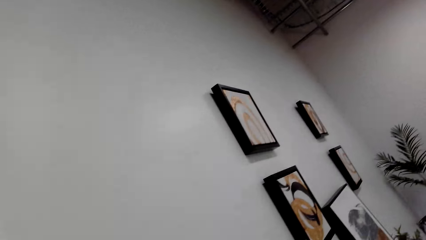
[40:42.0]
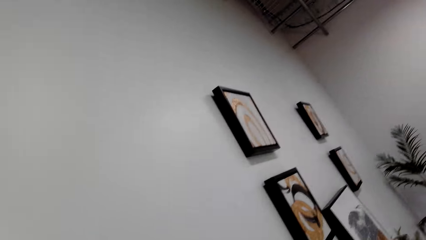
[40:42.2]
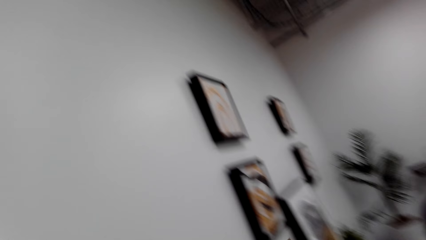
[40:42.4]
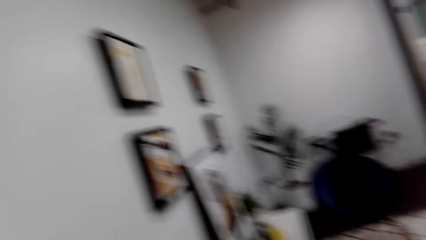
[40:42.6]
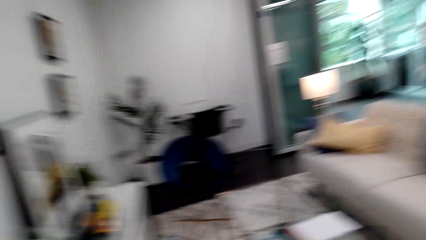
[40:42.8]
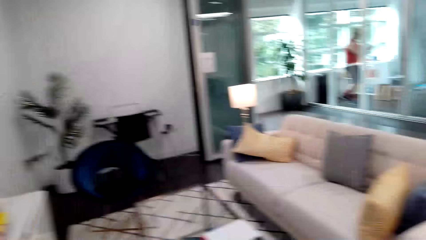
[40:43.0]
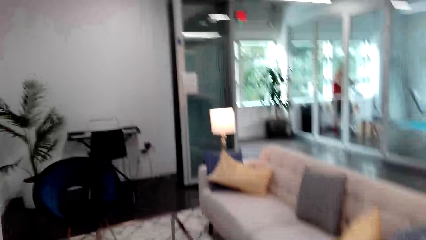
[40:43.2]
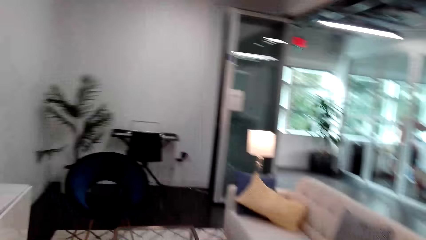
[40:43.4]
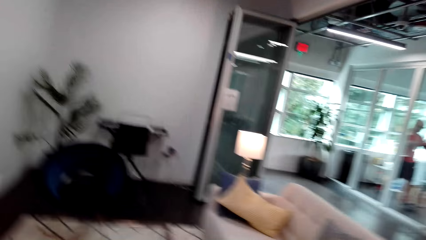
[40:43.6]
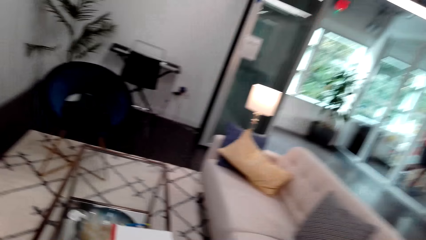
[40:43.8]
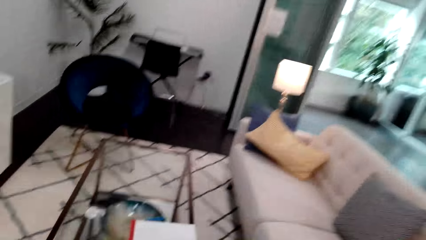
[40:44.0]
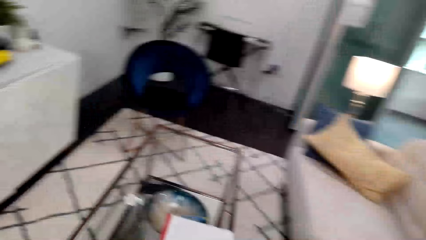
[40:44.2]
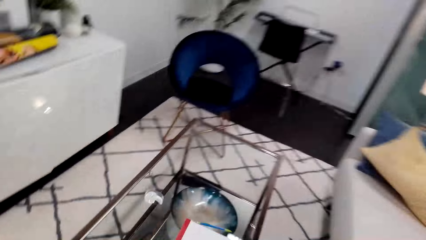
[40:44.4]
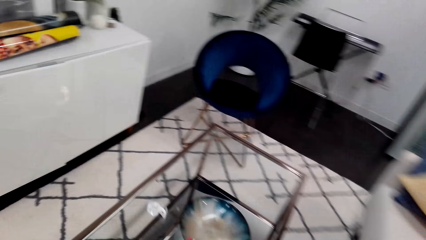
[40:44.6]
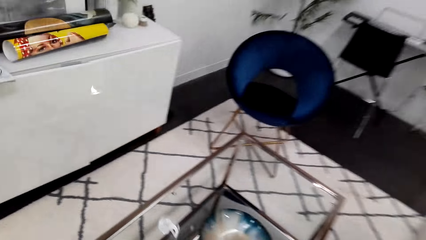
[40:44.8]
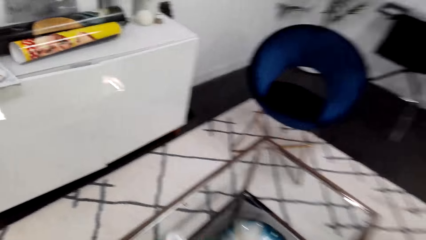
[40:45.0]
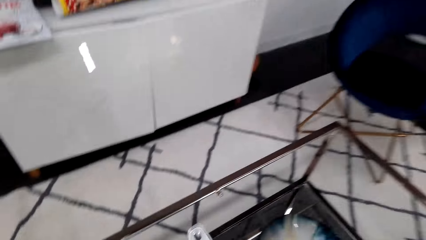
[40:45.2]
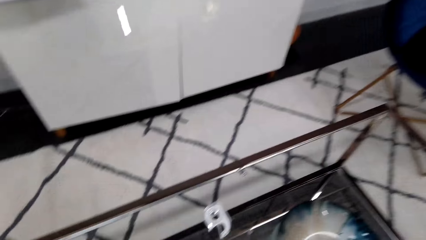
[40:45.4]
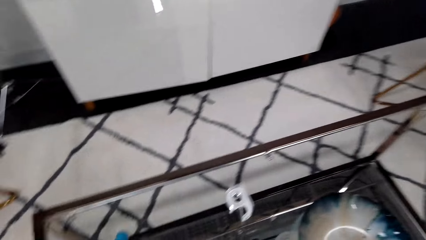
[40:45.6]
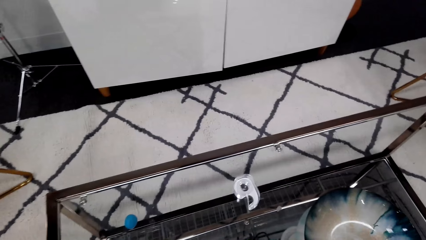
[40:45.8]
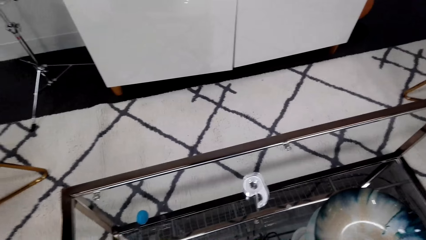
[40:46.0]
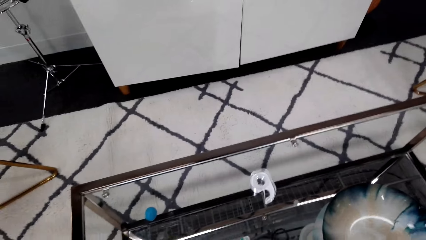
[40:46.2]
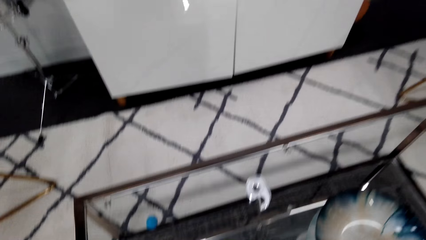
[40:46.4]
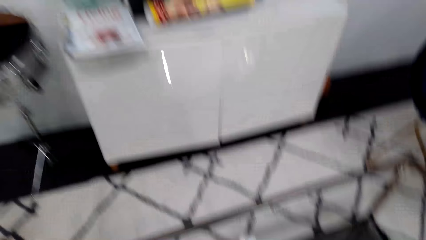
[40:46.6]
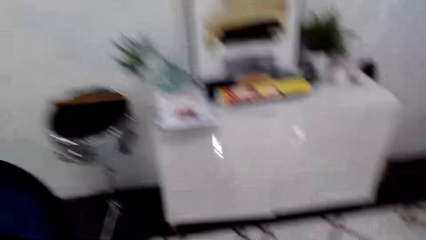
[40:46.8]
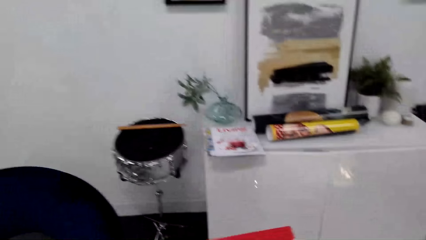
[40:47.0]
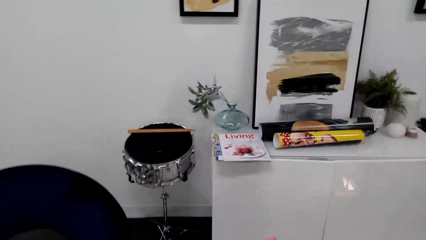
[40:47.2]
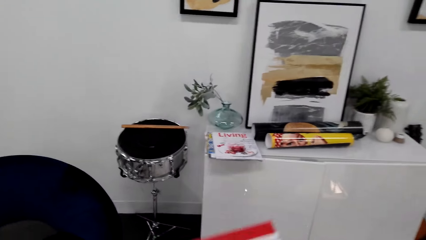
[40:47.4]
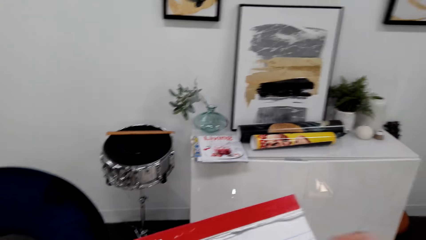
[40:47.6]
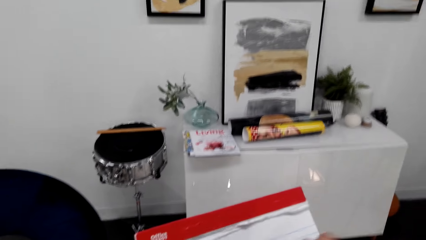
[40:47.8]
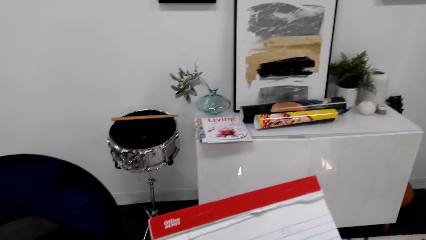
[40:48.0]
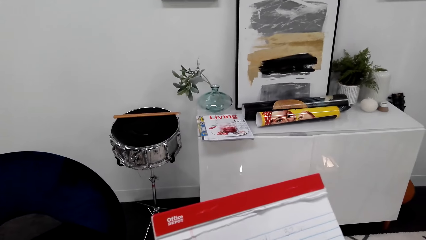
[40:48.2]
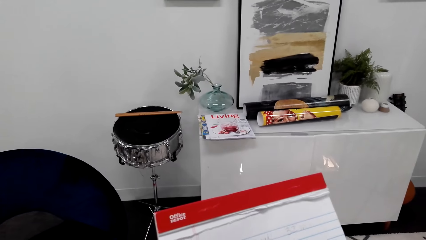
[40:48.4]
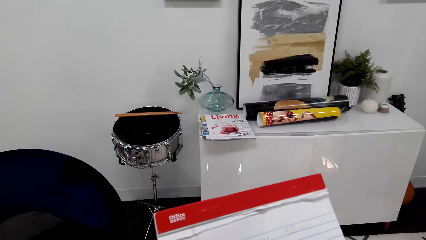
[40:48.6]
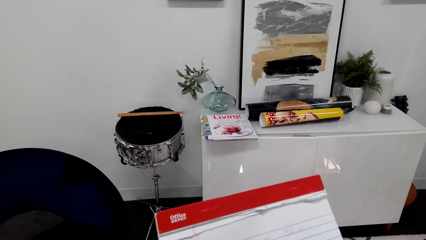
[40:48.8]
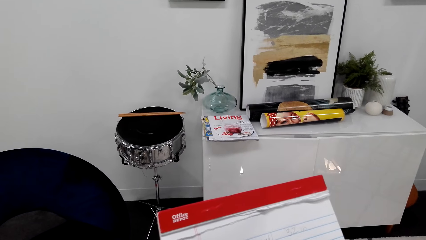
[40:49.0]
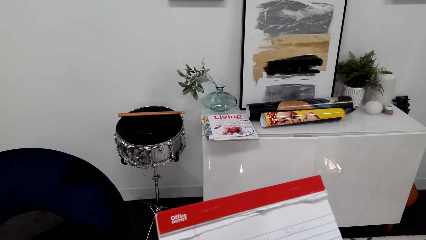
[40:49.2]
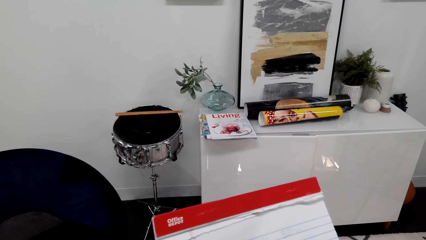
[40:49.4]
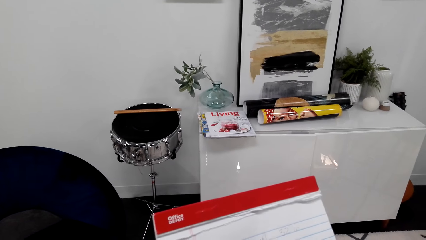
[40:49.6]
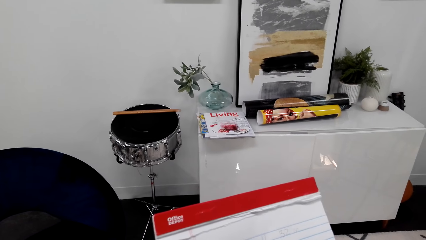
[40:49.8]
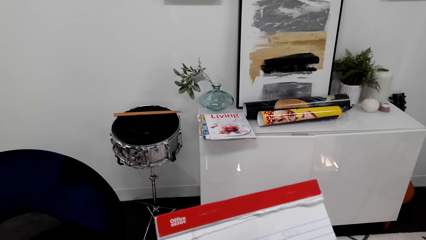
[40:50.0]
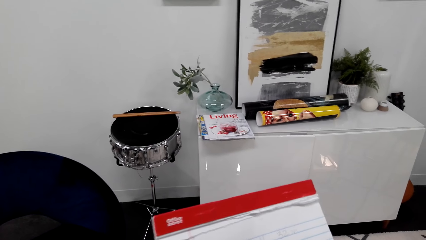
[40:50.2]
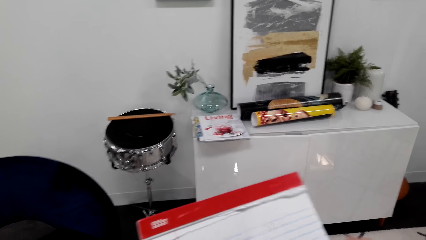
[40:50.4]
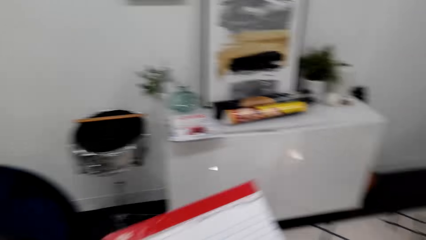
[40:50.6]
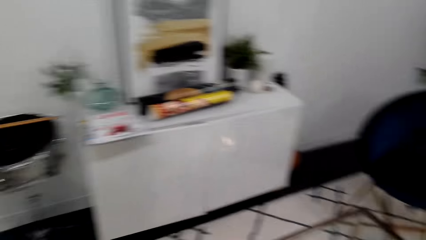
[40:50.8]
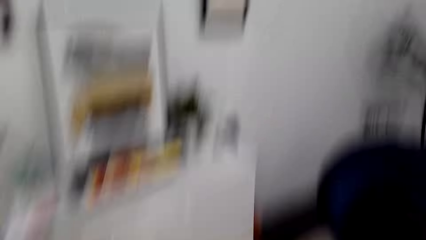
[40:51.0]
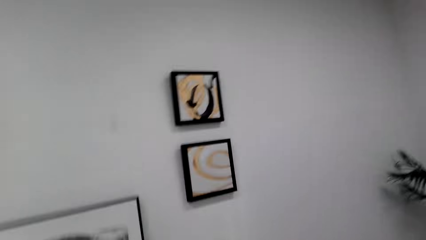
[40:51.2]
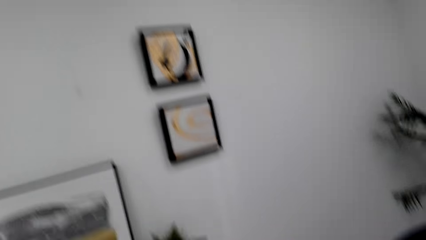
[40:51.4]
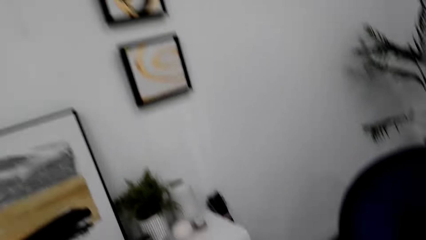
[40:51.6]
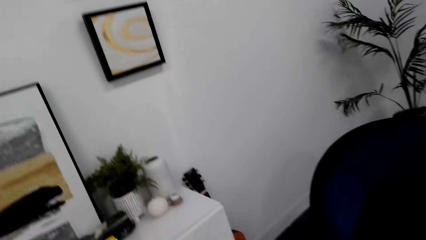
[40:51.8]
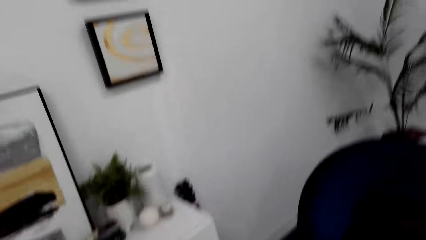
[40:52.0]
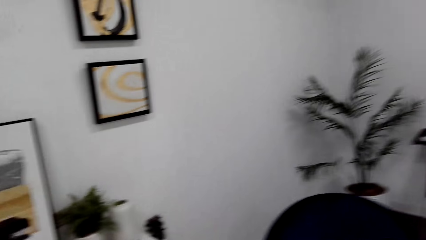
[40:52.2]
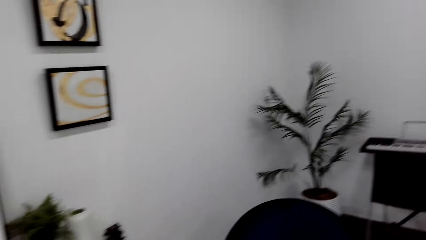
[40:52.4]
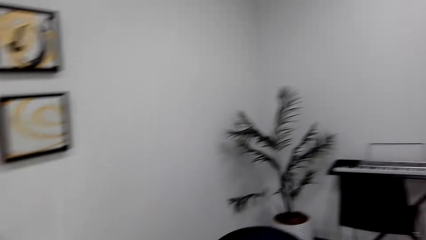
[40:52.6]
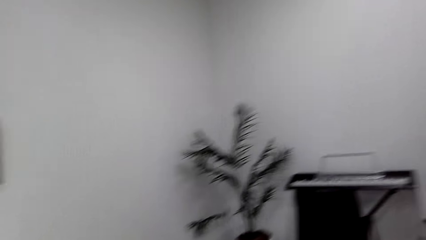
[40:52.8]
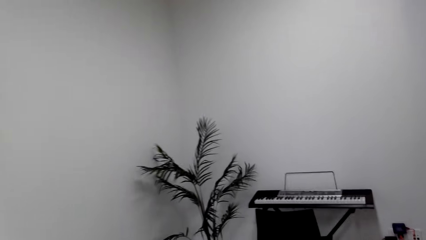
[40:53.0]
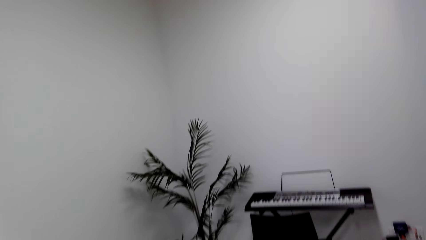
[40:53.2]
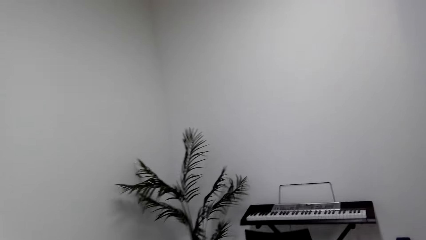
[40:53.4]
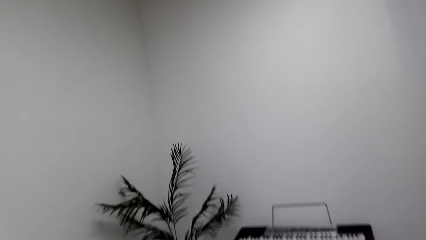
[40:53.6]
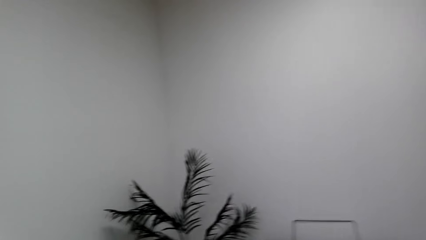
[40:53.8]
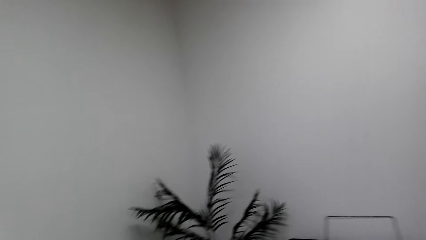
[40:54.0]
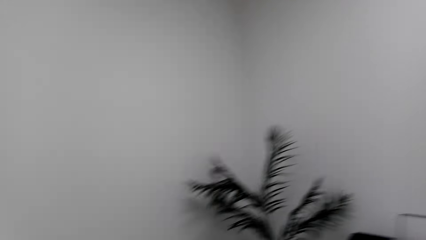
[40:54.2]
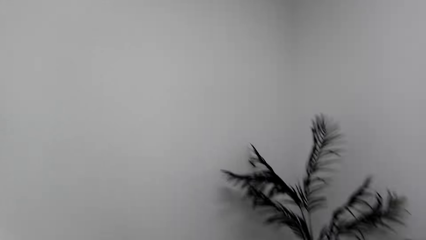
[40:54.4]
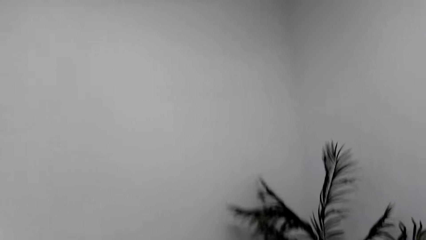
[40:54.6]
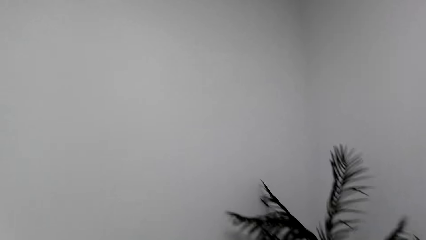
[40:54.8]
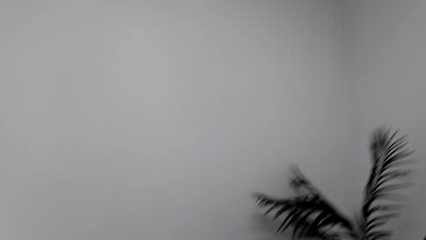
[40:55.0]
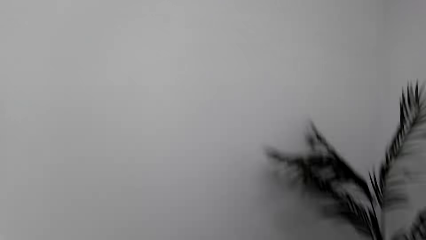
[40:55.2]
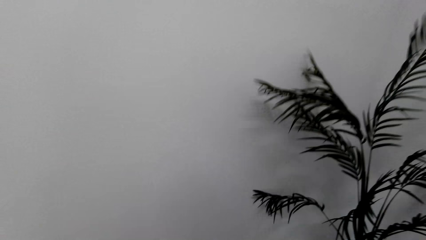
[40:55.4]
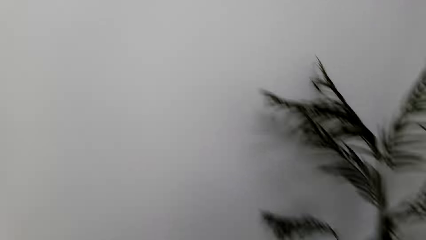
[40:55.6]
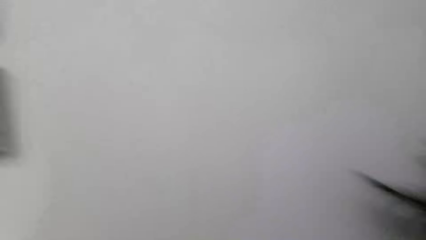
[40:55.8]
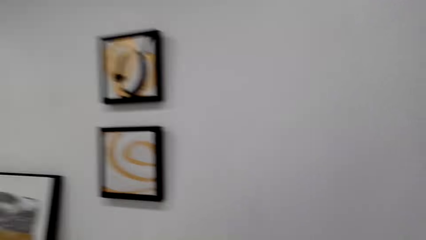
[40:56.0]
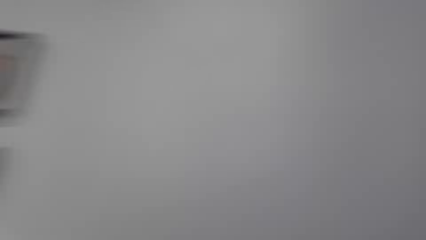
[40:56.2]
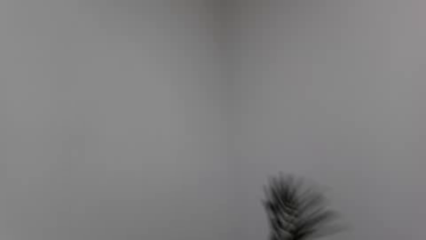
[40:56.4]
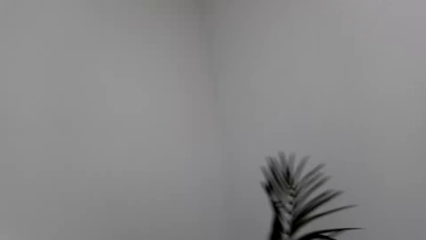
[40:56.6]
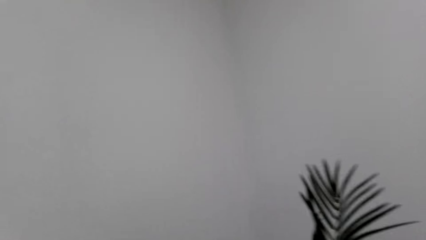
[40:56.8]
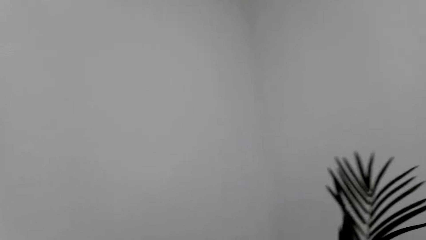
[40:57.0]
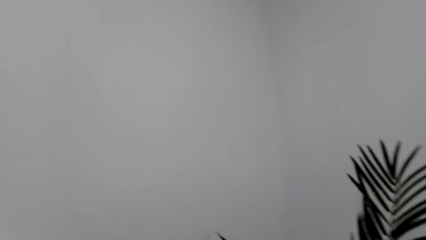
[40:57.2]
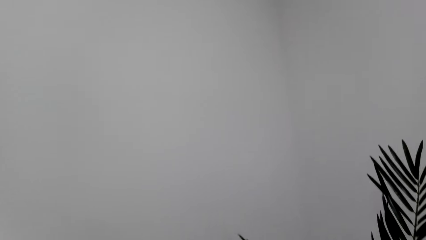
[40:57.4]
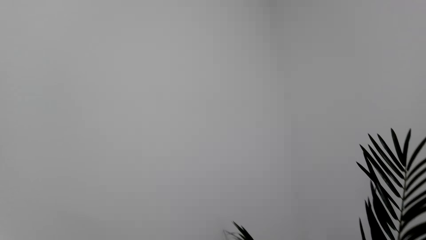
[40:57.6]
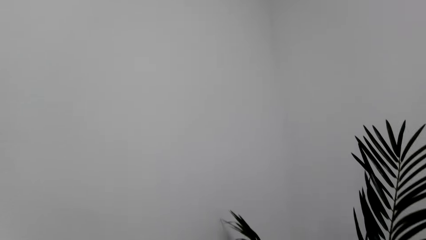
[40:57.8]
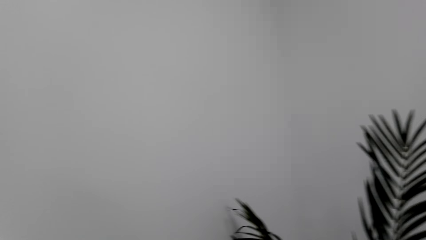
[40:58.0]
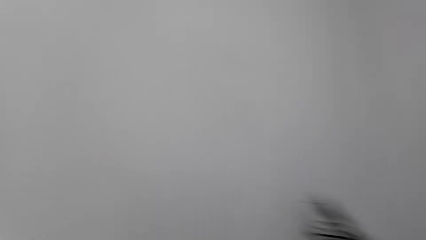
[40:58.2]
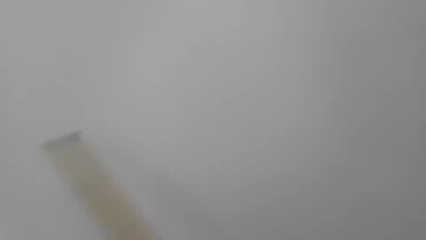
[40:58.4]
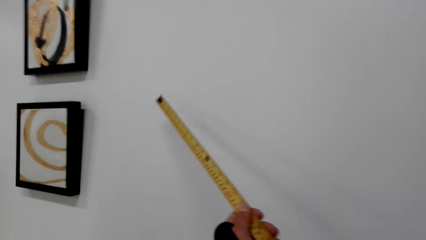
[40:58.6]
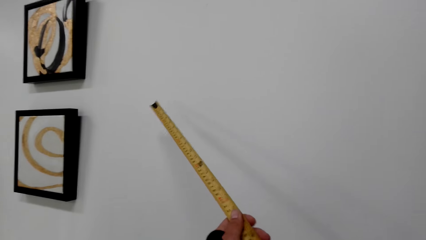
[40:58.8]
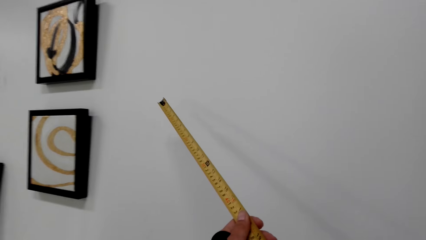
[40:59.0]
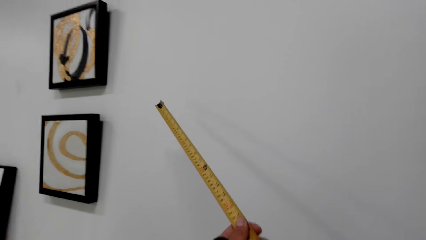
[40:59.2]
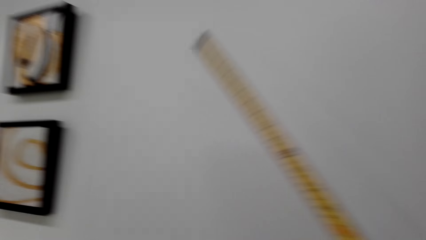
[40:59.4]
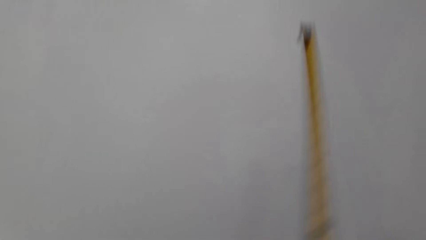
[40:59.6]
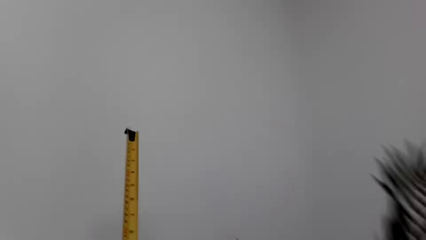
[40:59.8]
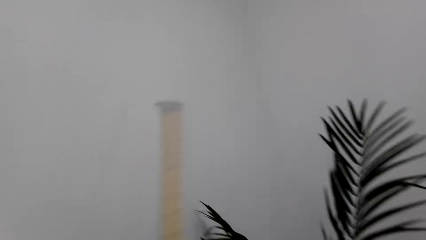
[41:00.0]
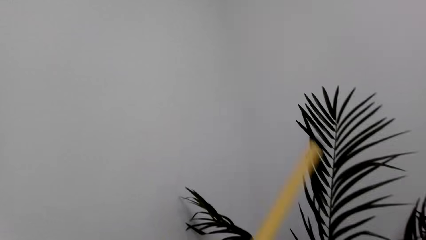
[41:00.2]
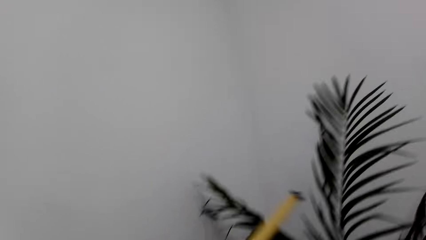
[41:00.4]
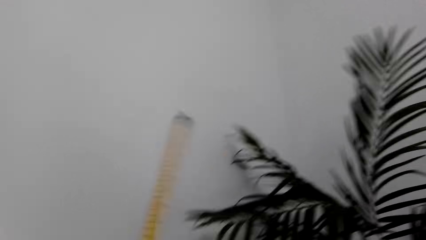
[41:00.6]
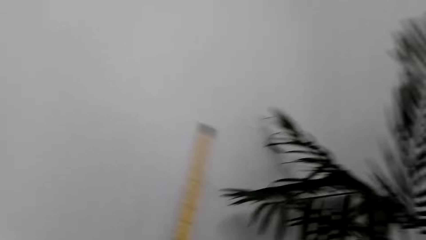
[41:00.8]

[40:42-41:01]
The camera wearer holds the tape measure. They walk to the table. They pick up the booklet. They write on the book. They put the book down. They step forward. They look around. They walk around the room. They put the ruler on the wall.
